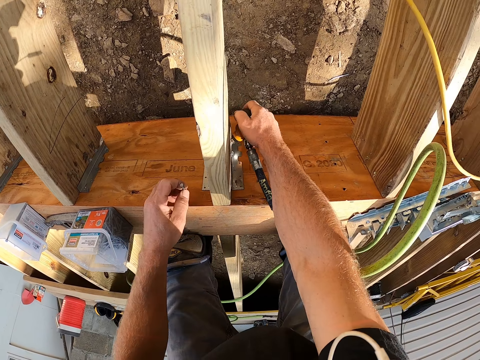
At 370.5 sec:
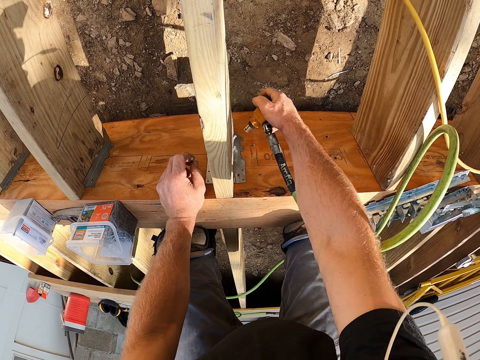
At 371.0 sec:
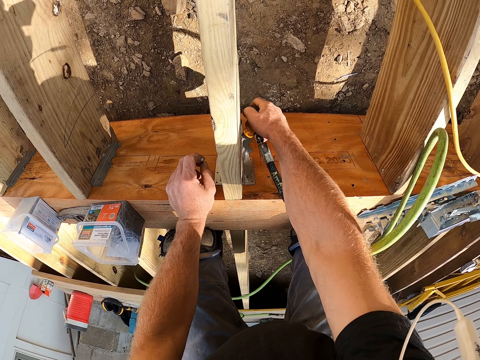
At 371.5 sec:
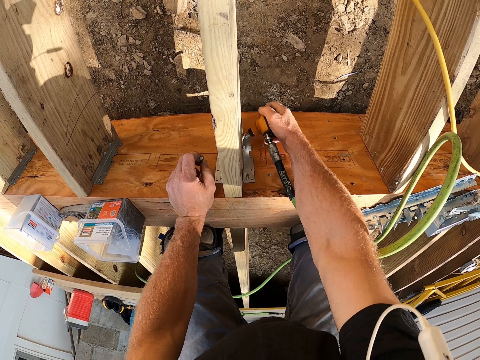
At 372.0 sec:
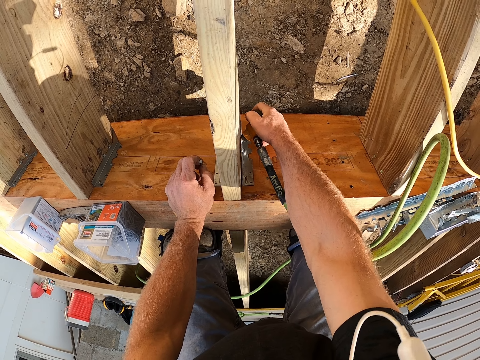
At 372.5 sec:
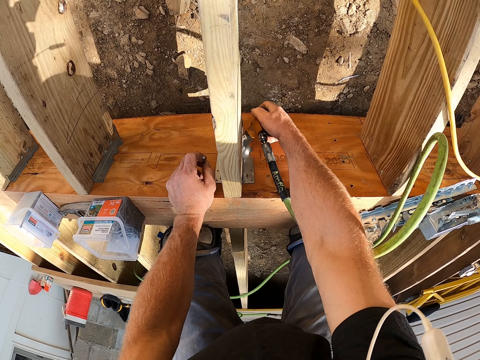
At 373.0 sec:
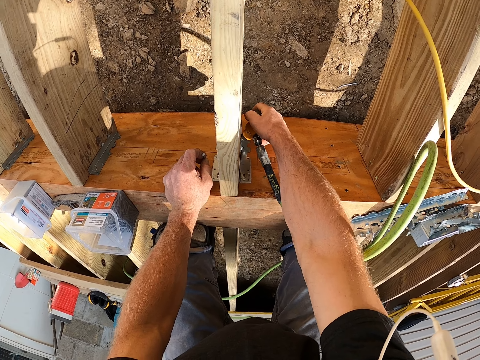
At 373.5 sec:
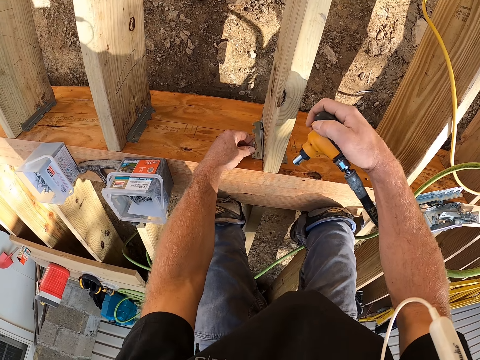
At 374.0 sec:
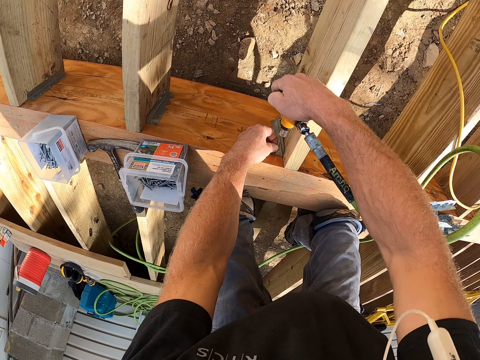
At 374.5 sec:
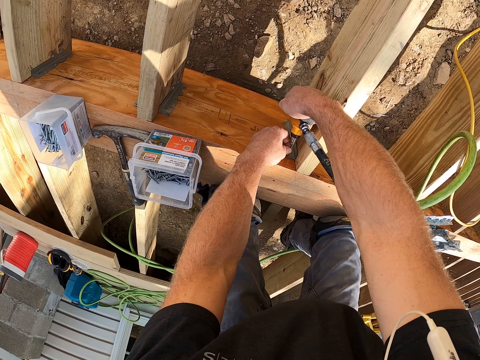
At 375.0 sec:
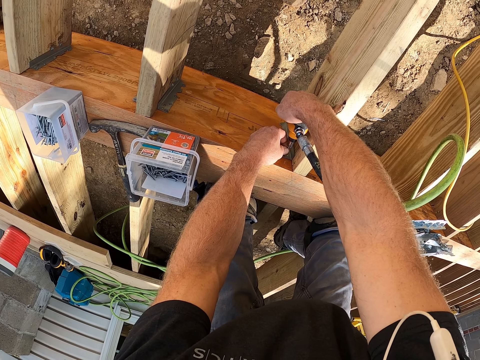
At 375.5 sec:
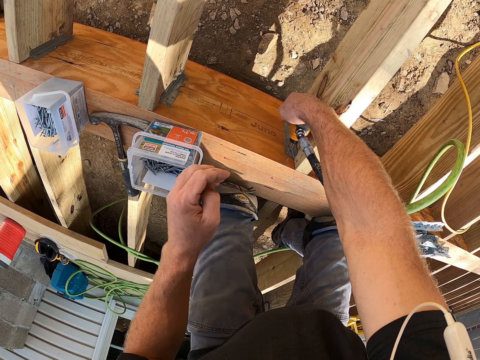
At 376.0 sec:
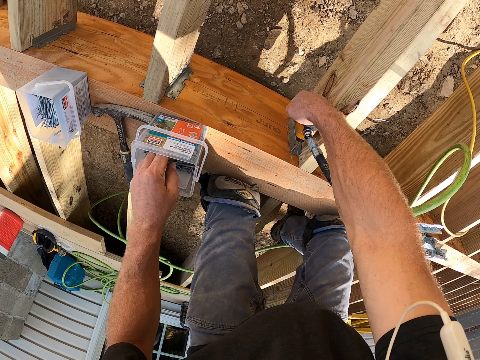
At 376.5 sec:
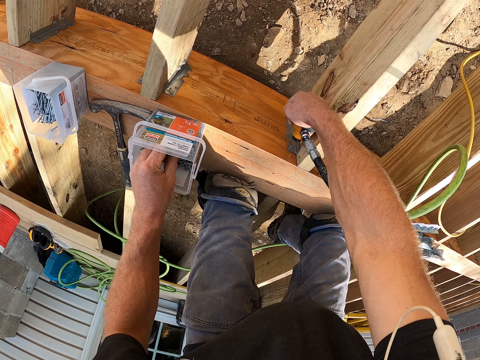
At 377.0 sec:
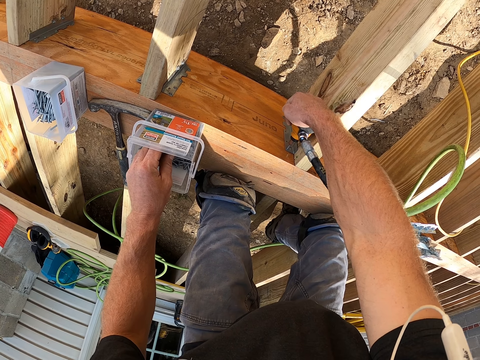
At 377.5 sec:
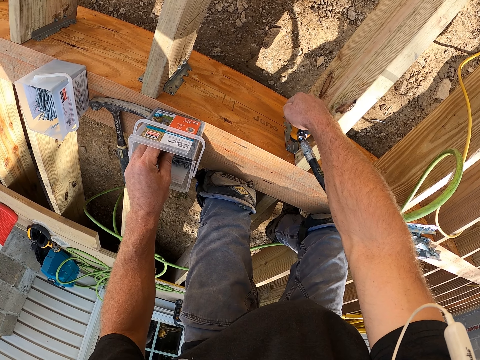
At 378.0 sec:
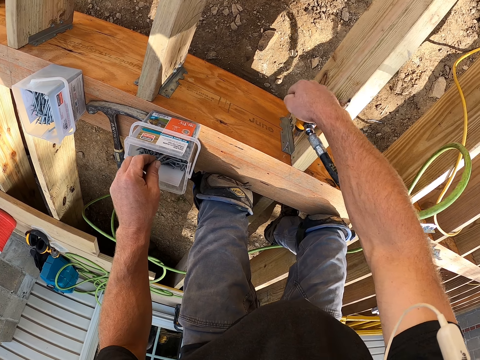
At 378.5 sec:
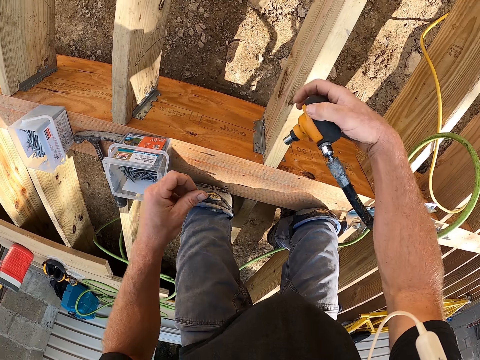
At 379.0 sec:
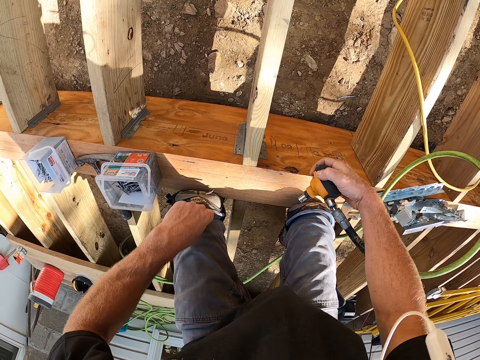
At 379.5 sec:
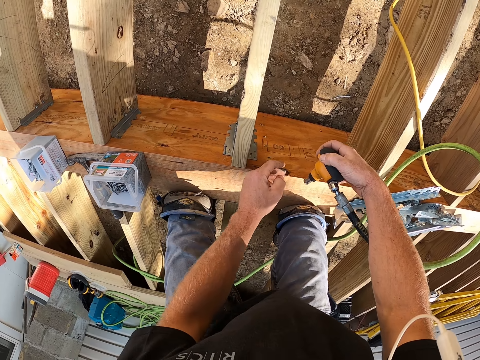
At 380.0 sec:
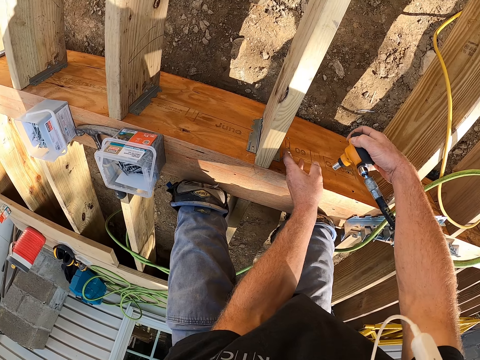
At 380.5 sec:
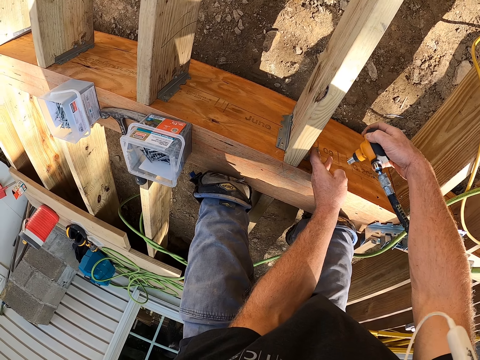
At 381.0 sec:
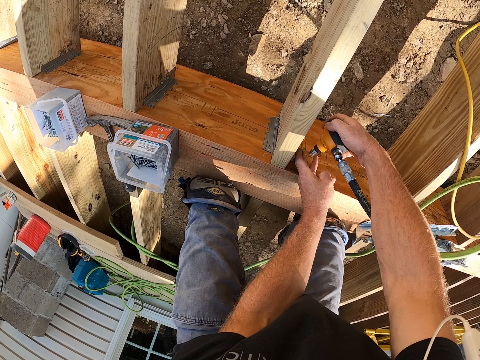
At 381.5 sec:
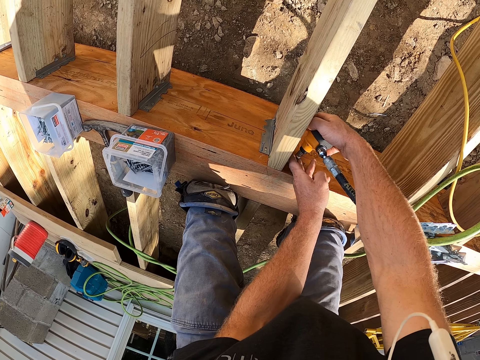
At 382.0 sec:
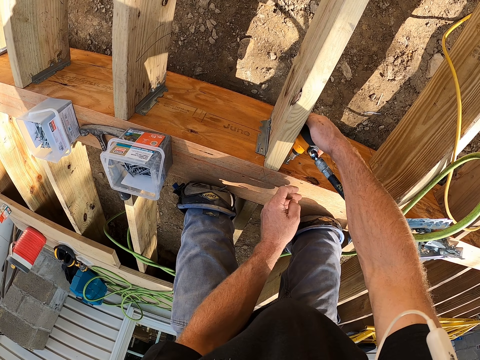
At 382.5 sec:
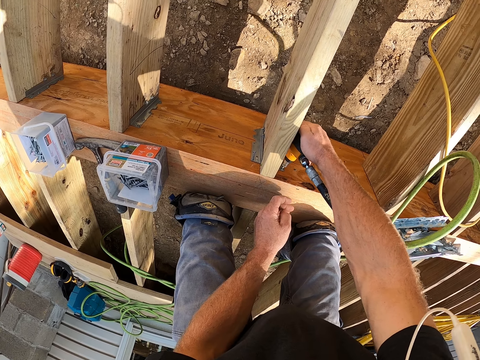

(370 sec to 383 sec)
The camera wearer drives a nail on wood with something. They pick up a nail from a tin. They drive the nail on the wood with something. They put the nail onto the wood. They drive the nail on the wood with something.

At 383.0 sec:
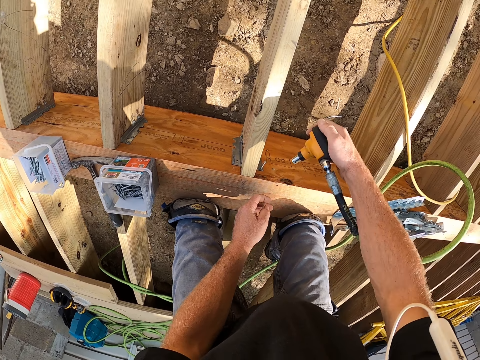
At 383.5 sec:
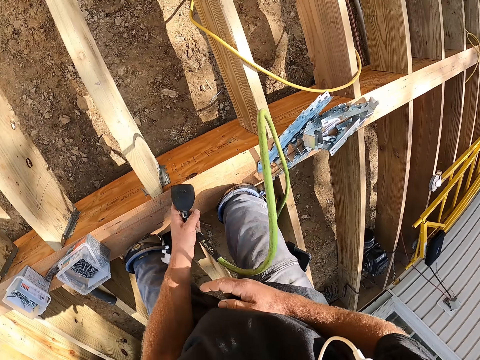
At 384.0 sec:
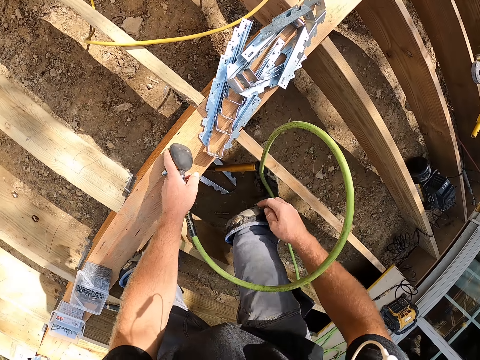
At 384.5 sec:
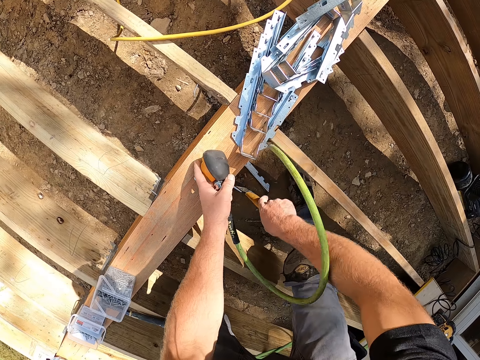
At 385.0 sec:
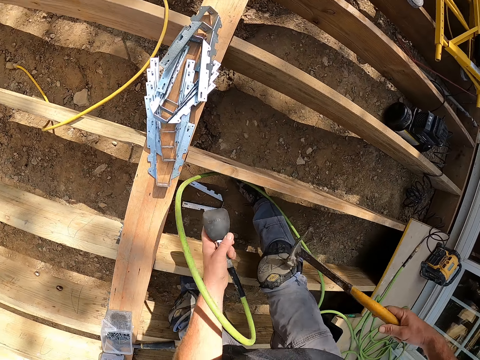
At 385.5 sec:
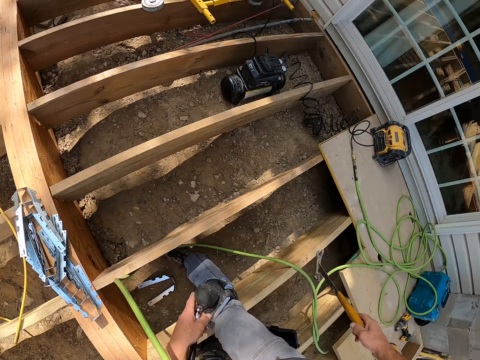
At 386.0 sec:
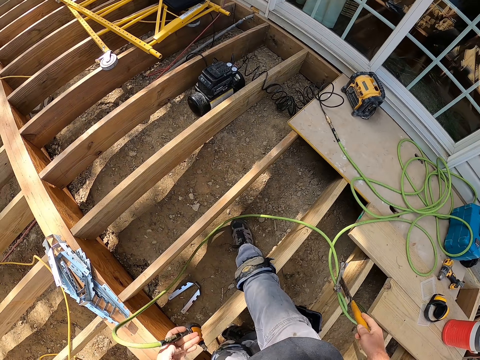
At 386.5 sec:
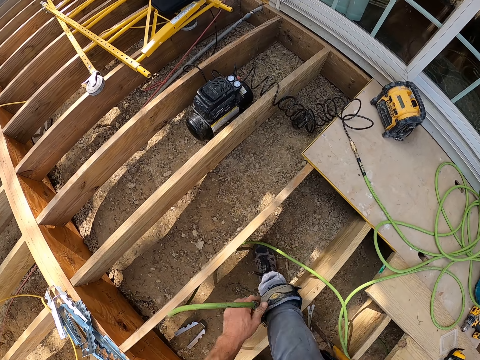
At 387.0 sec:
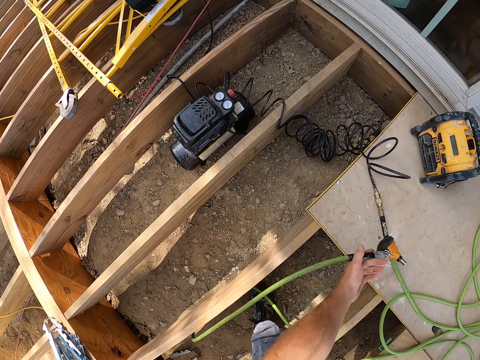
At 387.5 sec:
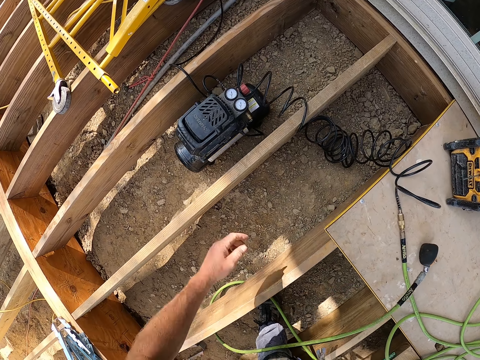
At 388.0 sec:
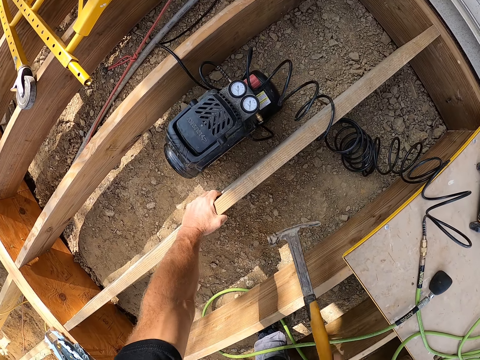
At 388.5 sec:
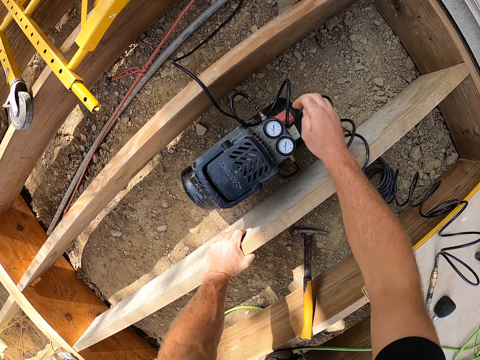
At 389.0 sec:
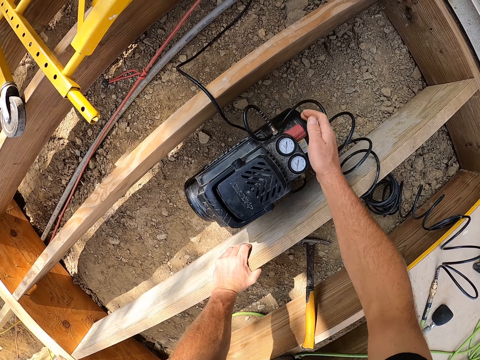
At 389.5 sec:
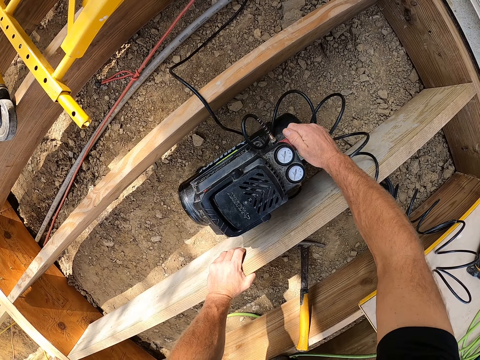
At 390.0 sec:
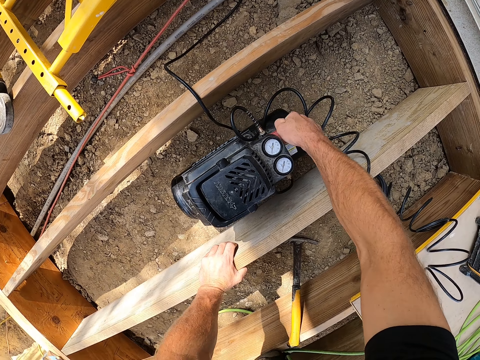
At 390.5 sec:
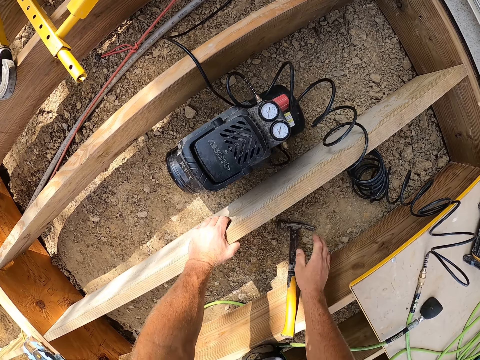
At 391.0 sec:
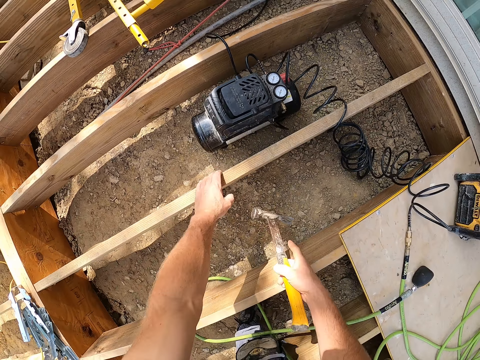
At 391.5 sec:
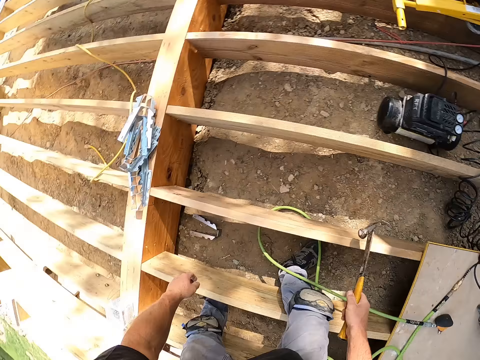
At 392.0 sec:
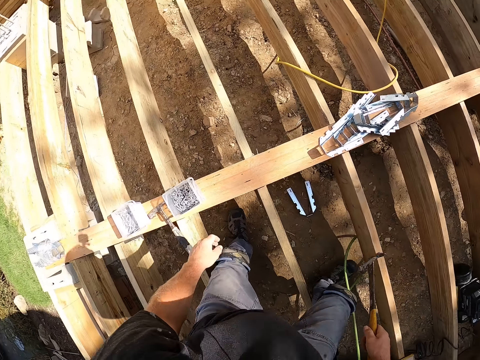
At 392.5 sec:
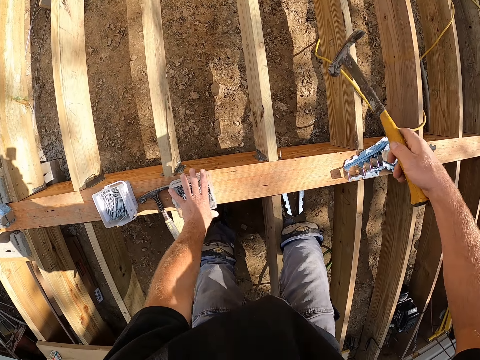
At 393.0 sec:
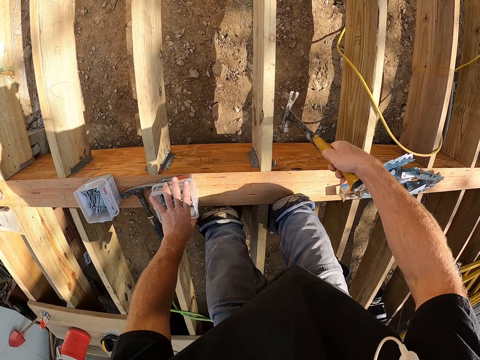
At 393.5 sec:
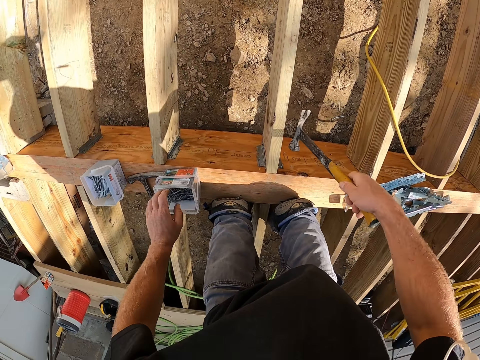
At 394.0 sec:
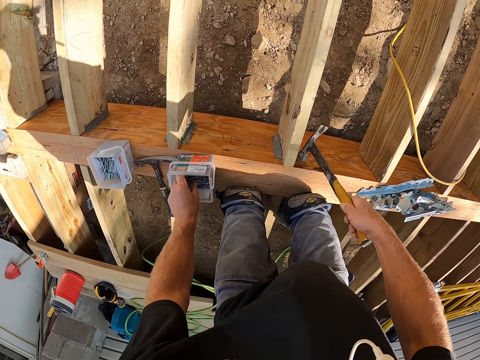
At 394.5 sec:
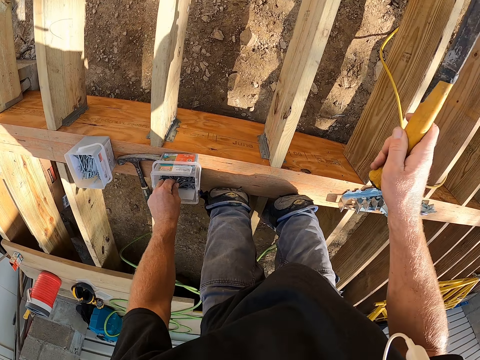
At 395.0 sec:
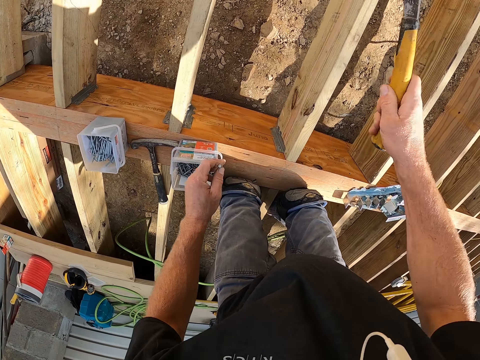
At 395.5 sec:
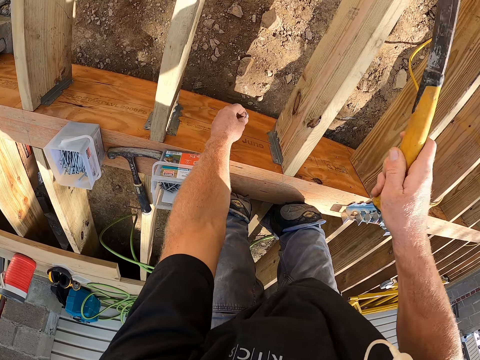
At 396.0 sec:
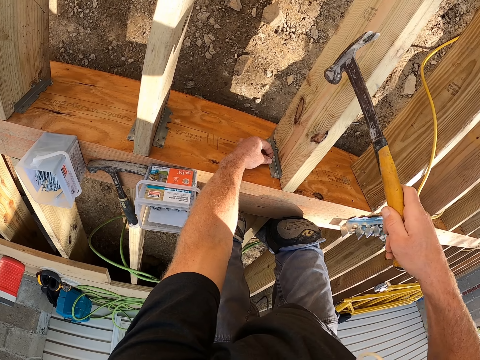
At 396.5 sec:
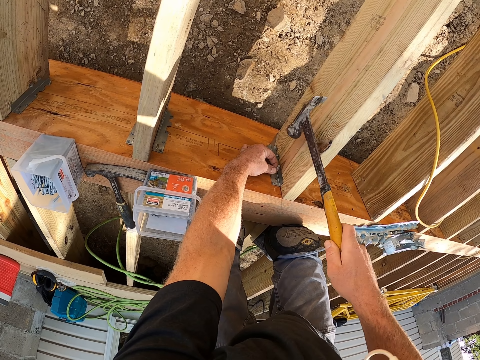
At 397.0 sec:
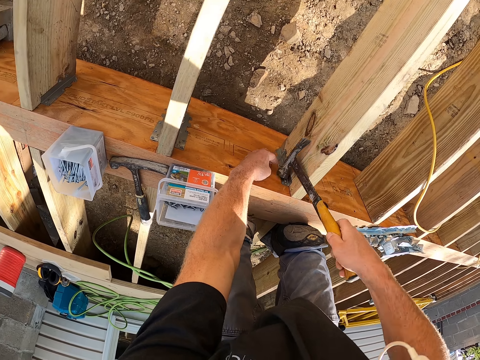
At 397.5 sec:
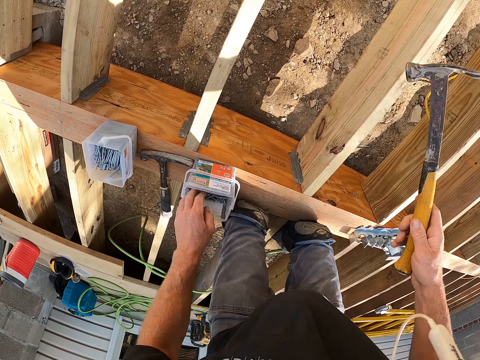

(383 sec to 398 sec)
The camera wearer picks up a hammer on the ground. They look around the compound. They drop something. They put down the electric hammer. They switch off the electric hammer. They pick the hammer off the ground. They hammer the nails on the timber. They pick up a nail from a tin. They strike the nail with the hammer.
